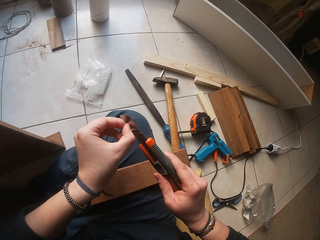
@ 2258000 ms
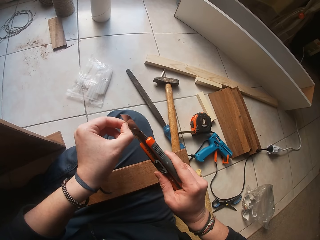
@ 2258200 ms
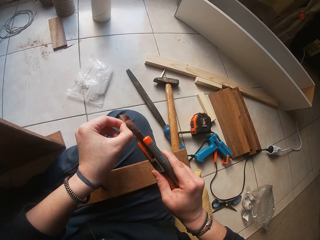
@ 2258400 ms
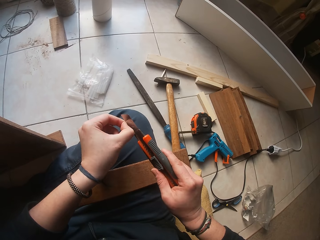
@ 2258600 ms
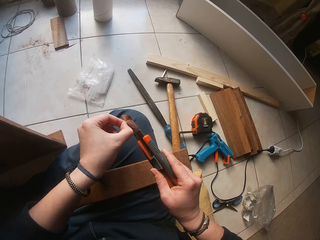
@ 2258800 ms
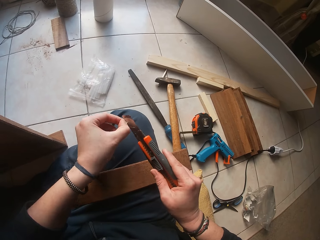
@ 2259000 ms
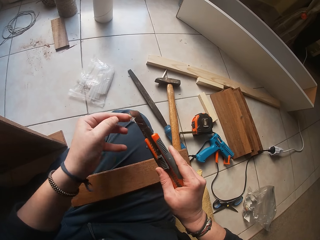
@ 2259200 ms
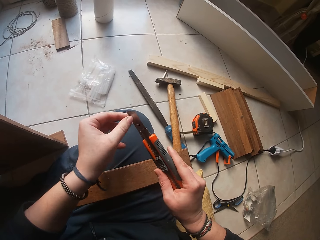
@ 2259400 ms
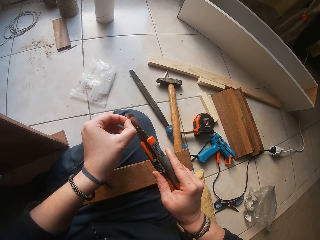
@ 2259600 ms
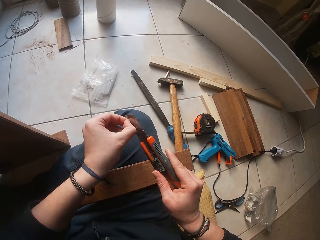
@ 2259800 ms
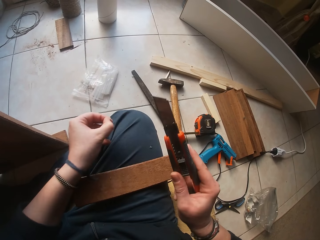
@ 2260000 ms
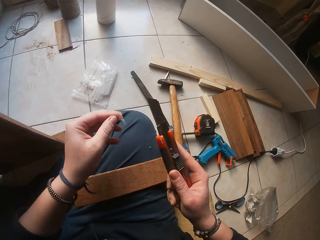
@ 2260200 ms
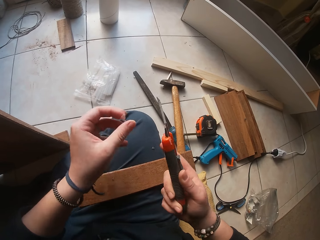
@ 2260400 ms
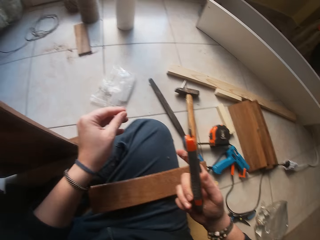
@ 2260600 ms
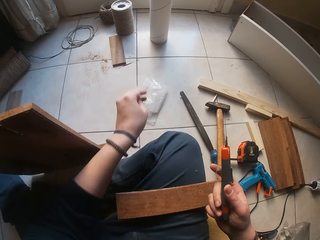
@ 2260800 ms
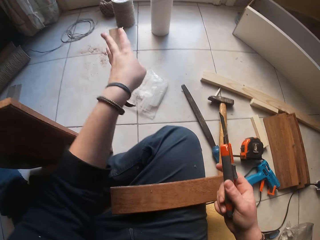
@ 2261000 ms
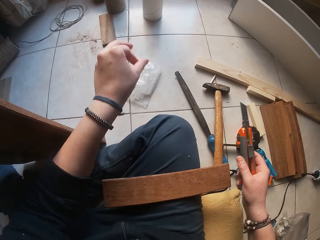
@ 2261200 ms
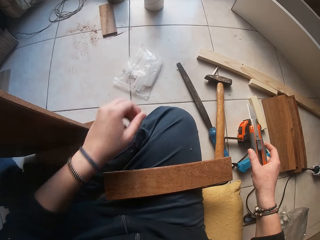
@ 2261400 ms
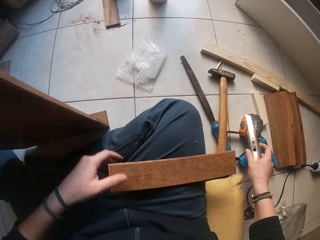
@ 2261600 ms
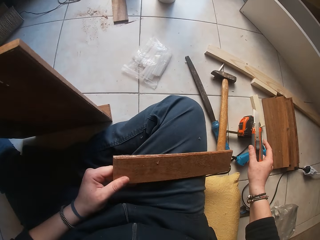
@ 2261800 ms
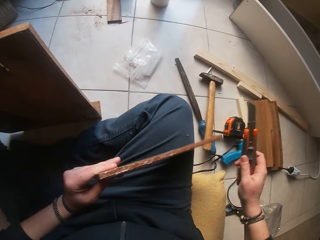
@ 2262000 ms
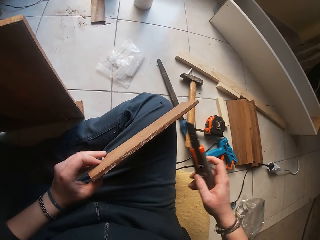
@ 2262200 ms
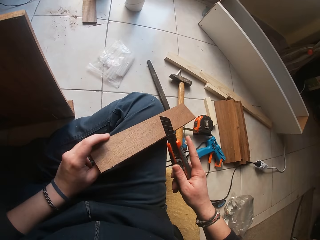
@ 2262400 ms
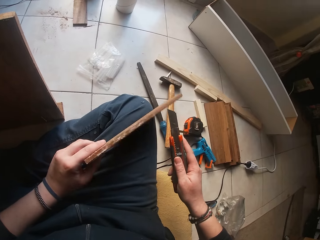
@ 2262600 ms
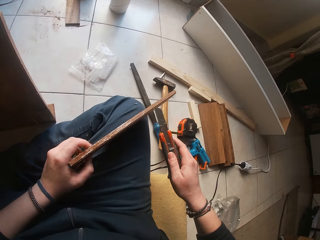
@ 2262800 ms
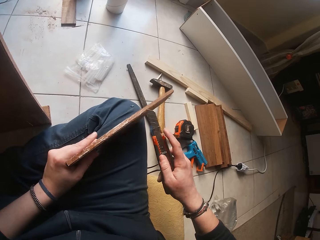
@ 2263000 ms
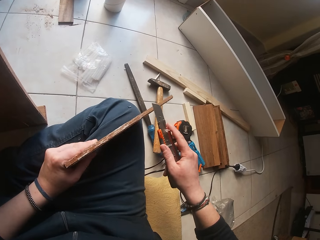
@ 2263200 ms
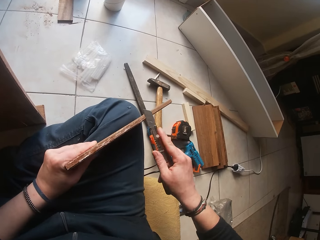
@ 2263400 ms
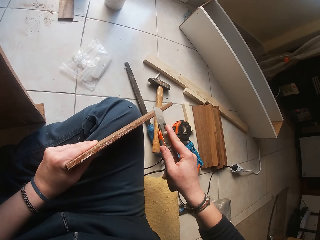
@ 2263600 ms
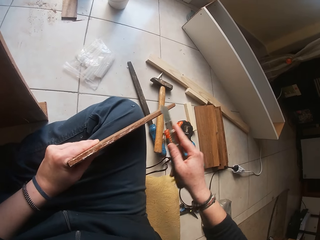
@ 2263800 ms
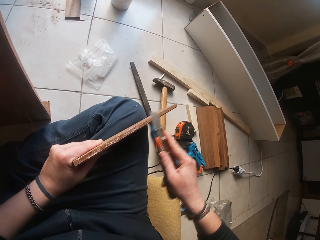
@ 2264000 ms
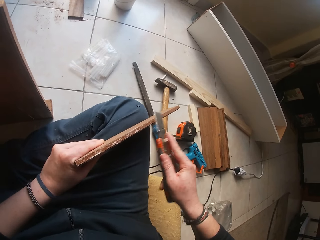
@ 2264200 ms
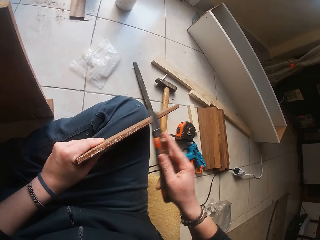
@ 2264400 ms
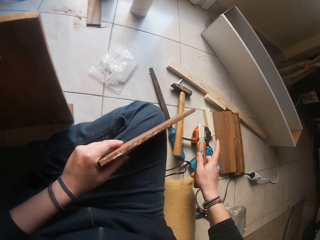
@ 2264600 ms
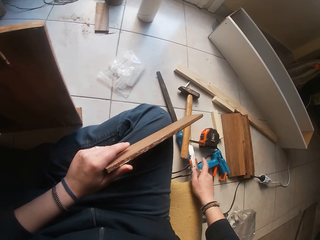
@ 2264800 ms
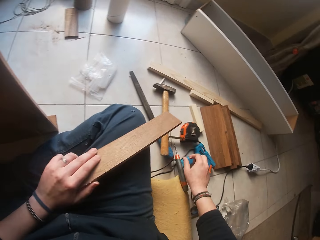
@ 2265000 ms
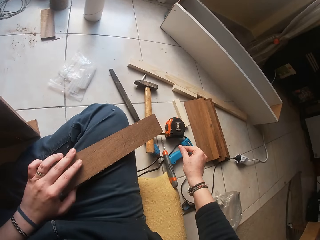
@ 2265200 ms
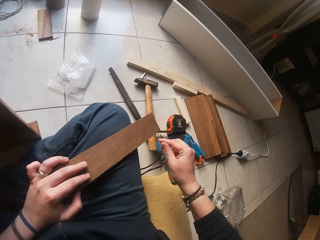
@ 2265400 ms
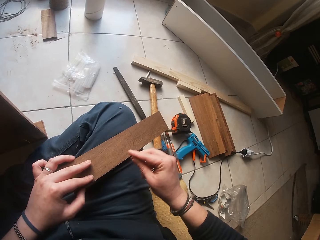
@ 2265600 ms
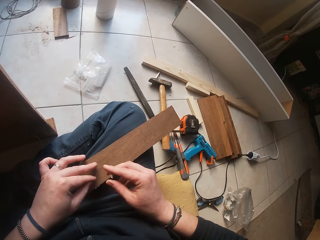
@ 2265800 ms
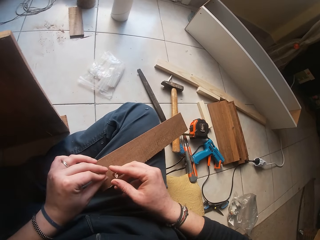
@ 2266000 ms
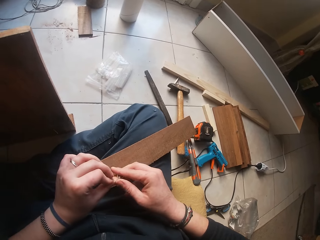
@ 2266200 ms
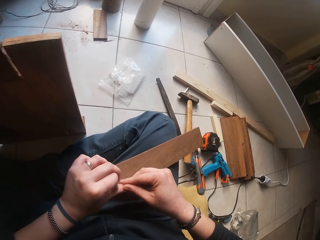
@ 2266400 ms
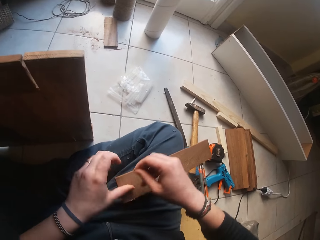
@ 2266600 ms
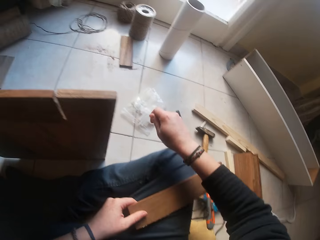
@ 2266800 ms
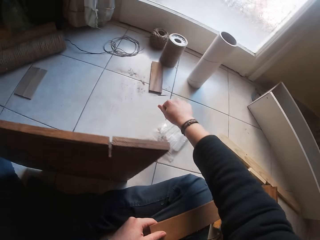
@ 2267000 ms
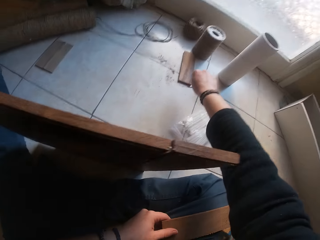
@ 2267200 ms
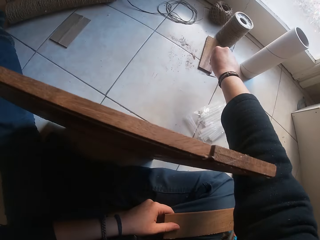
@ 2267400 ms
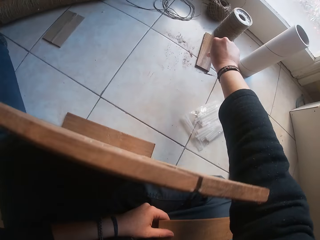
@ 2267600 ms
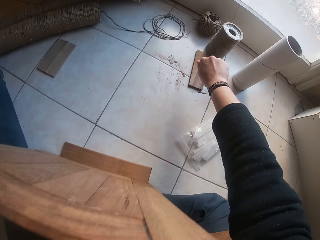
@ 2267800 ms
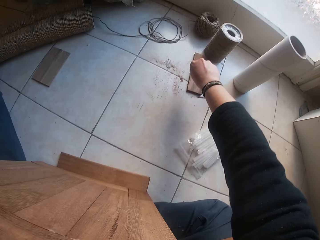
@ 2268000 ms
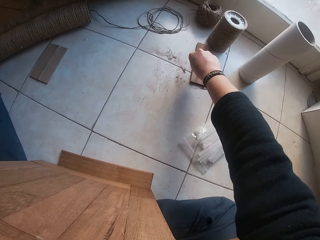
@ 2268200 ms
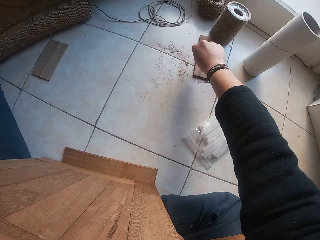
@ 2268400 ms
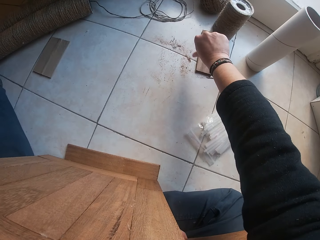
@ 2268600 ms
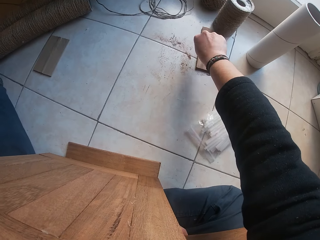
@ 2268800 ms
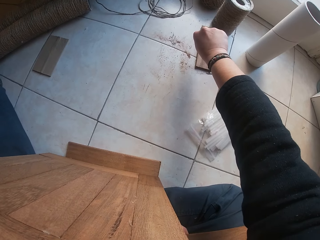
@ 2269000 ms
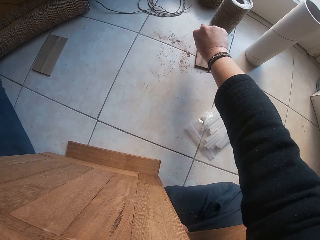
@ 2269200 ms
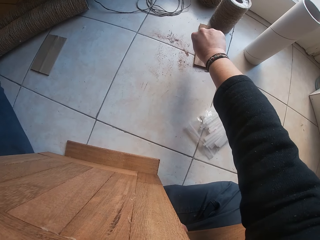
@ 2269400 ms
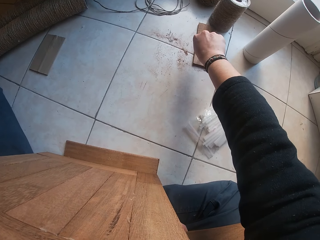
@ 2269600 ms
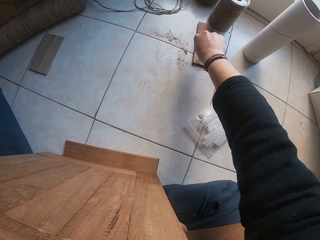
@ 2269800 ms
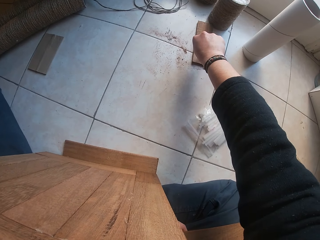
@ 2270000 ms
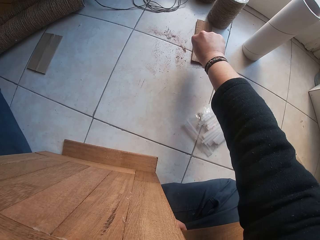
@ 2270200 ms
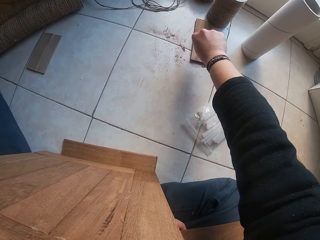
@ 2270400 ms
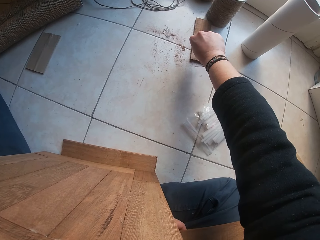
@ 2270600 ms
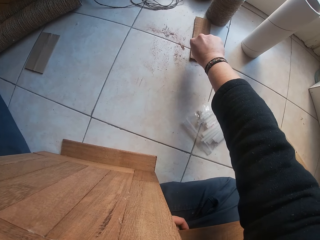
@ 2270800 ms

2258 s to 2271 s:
The camera wearer turns the blade. He throws the glue to the floor. He moves both hands. He picks the wood and lifts the wood. He scrapes glue off the side of the wood plank with the retractable knife in his right hand. He places the retractable utility knife on the floor with his right hand. He moves the right hand. He peels off glue from his left thumb with his right hand. He throws the glue to the floor with his right hand. He stretches the right hand.

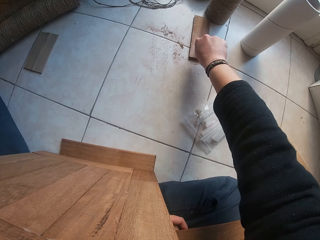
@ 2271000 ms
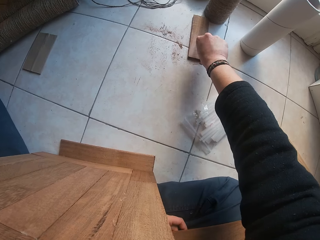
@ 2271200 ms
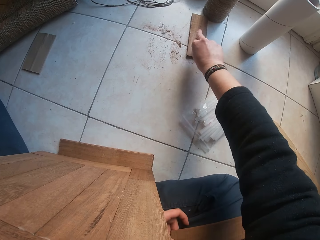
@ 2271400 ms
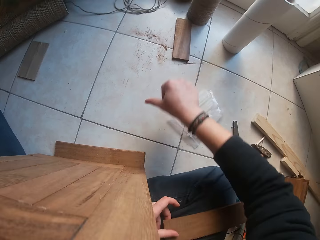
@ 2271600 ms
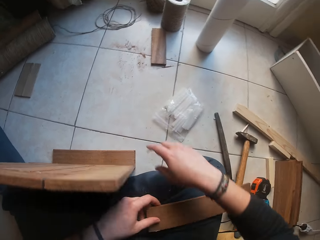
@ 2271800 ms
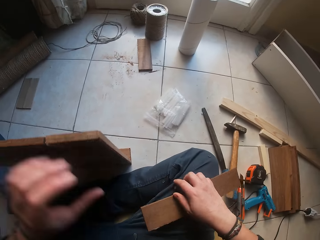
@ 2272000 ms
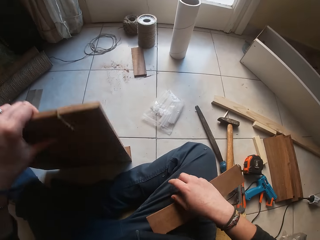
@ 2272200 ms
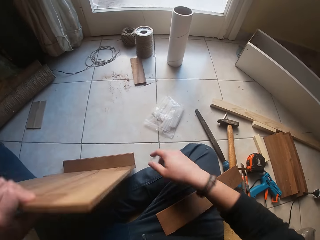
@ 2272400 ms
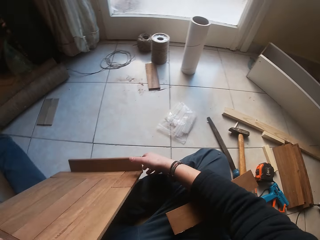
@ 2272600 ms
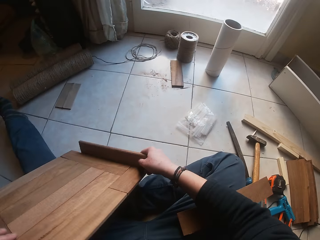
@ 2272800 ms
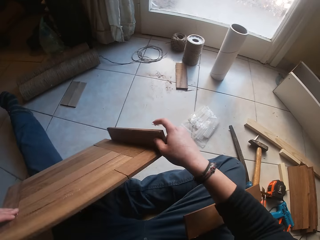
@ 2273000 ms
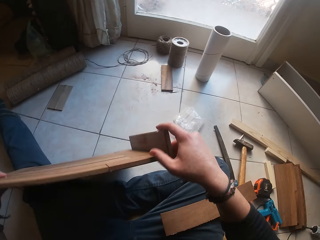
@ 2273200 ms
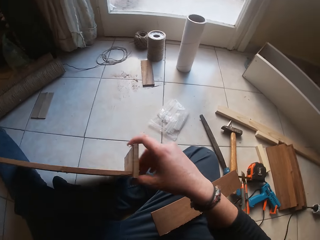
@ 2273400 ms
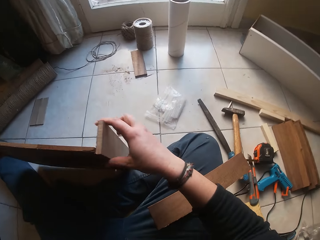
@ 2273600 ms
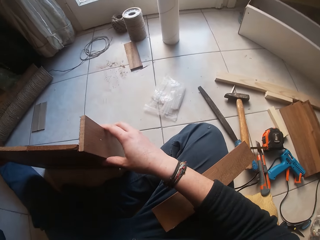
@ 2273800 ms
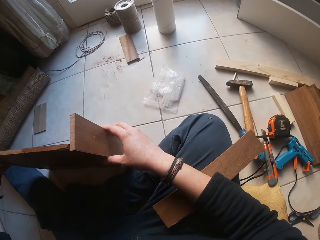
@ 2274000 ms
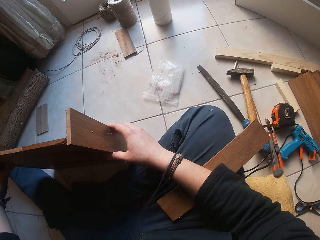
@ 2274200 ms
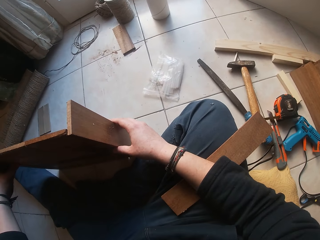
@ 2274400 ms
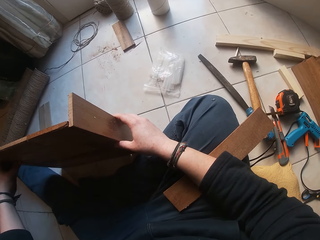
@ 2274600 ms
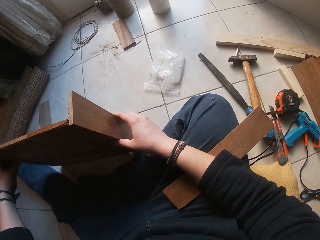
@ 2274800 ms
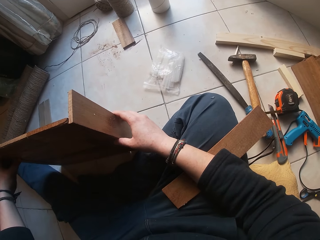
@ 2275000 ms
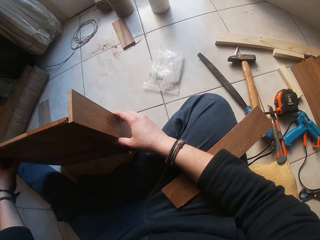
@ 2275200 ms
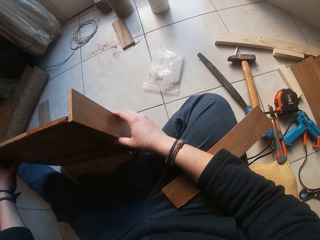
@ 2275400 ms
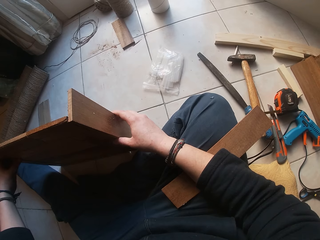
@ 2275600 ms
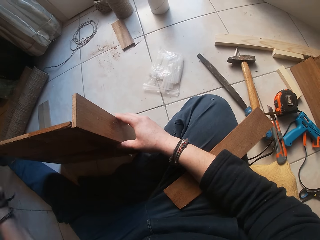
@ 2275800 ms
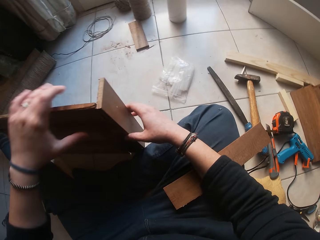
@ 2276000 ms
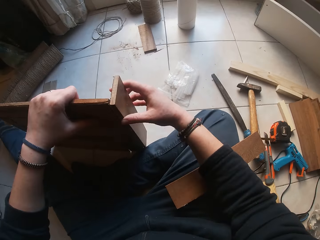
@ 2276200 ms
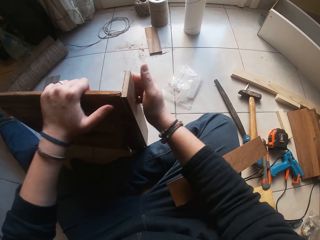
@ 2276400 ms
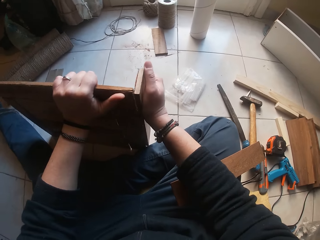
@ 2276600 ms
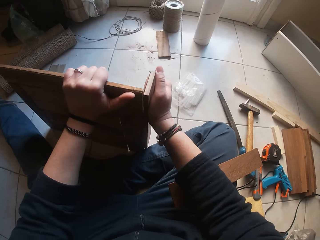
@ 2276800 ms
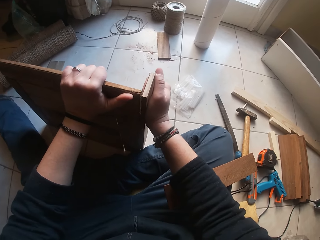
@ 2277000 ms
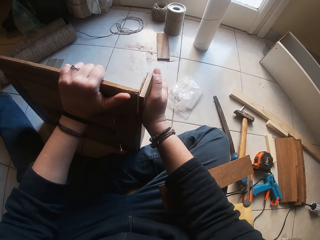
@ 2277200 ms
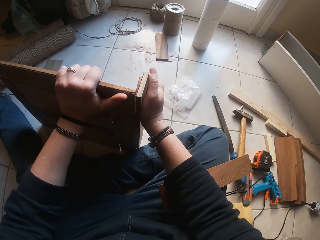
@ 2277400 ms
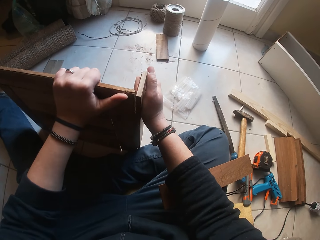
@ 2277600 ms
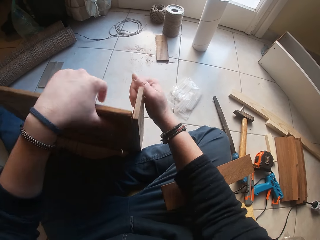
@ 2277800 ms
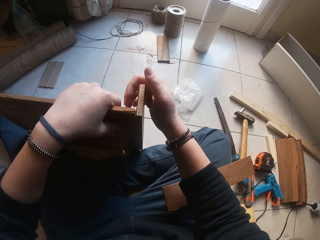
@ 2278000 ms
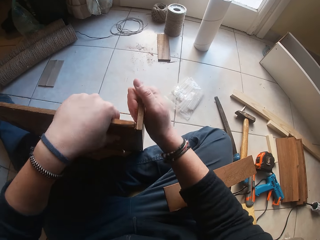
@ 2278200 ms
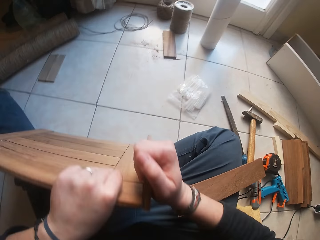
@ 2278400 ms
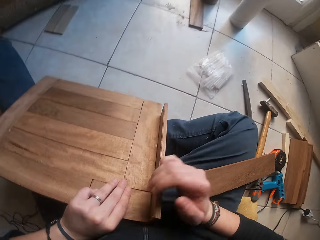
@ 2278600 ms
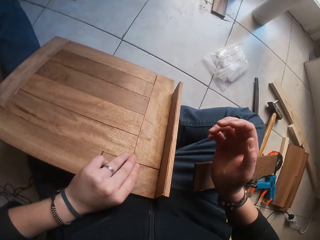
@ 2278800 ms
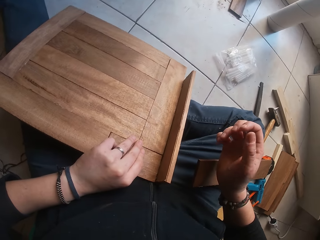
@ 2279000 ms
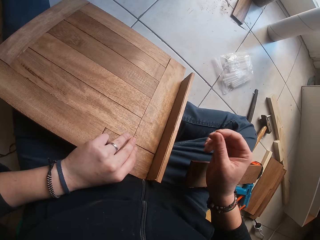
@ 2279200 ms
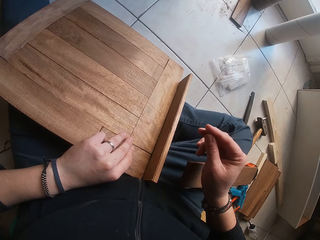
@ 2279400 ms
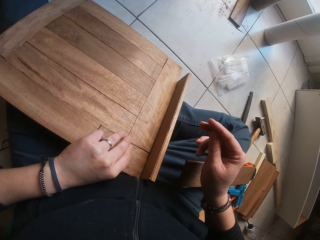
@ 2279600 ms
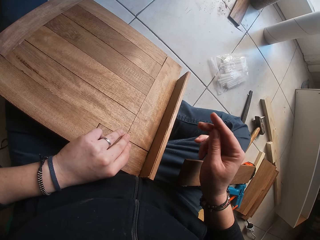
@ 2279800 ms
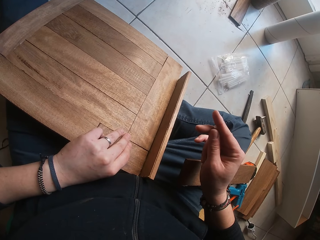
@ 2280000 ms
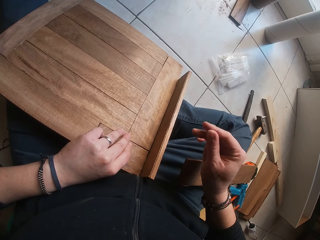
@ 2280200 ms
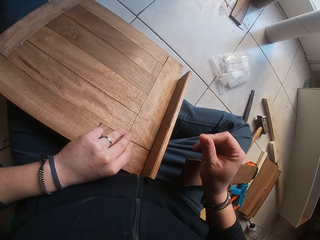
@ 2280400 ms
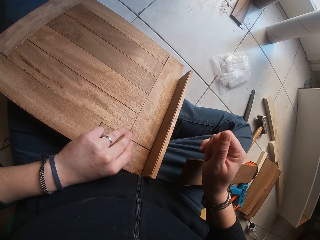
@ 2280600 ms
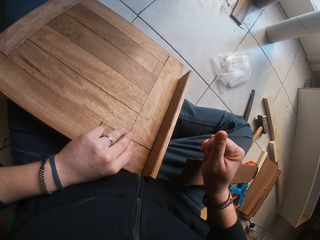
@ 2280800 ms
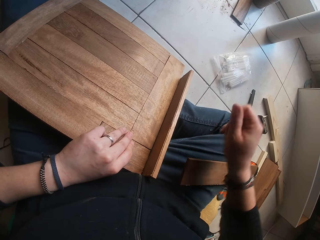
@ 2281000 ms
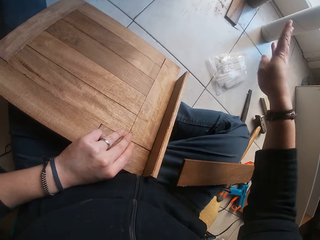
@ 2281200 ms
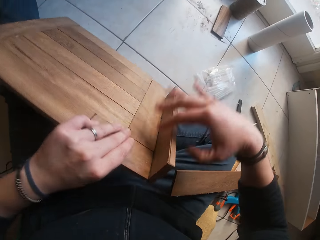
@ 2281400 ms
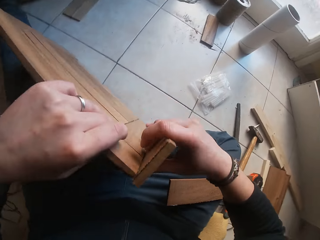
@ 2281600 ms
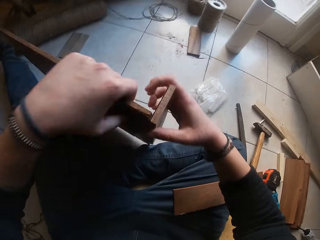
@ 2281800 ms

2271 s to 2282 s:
The camera wearer pulls back the right hand. They hold the wood. They pick up the wooden board with both hands. They pull the wood, place the wood down and look at the wood. They press the wood. They look at the wood. They move the right hand.
